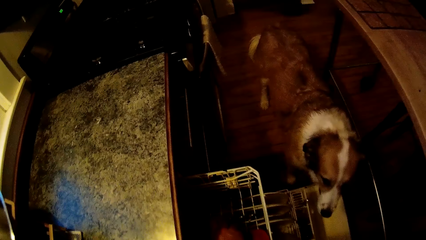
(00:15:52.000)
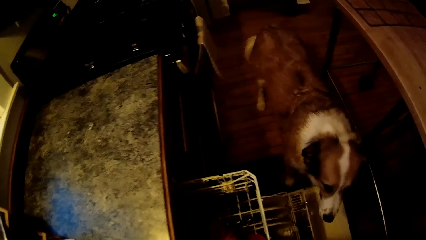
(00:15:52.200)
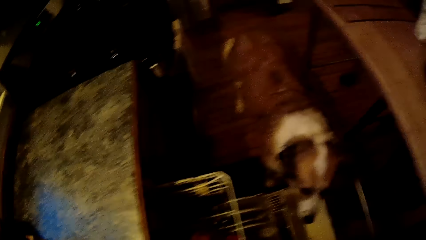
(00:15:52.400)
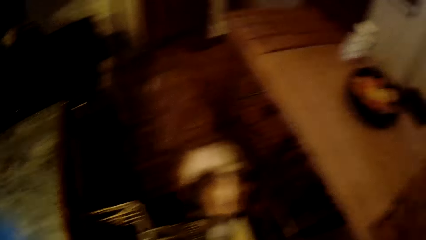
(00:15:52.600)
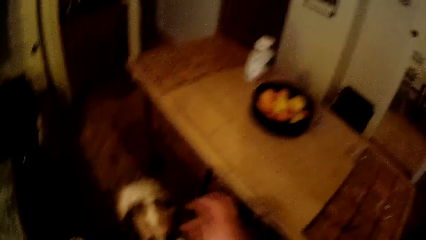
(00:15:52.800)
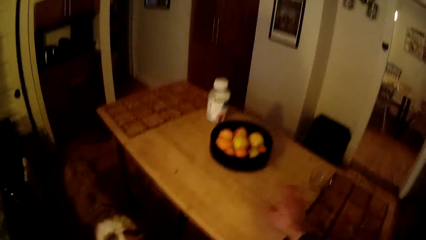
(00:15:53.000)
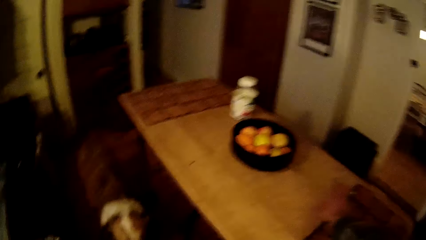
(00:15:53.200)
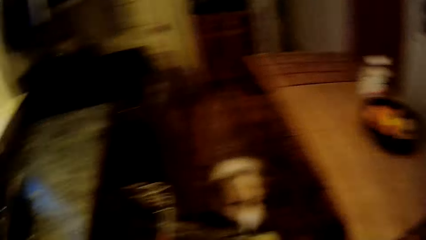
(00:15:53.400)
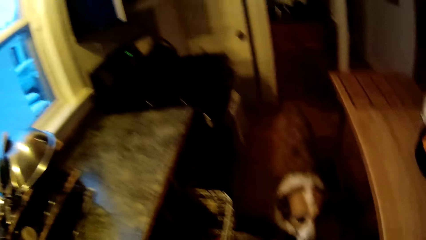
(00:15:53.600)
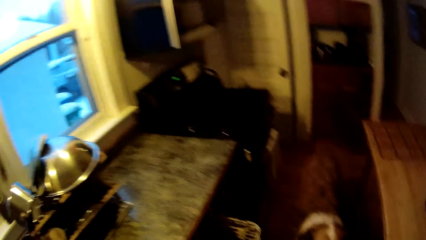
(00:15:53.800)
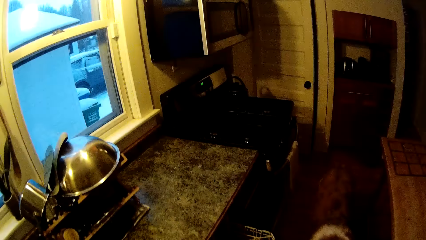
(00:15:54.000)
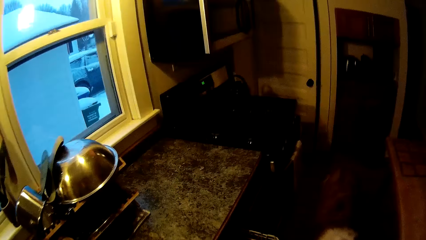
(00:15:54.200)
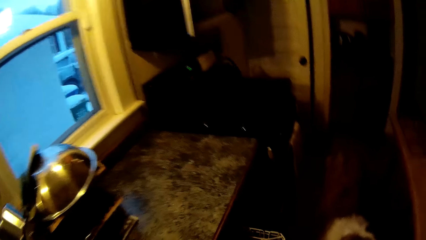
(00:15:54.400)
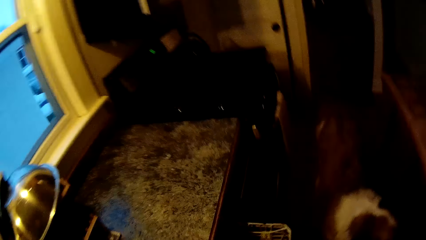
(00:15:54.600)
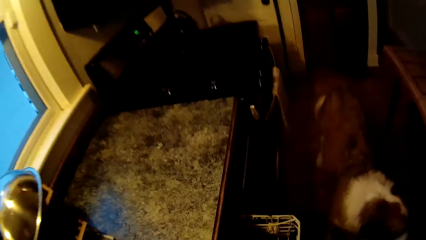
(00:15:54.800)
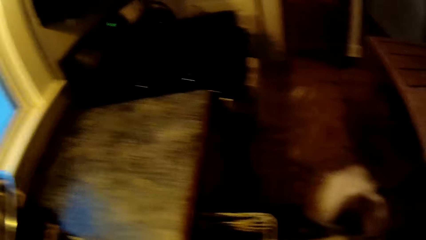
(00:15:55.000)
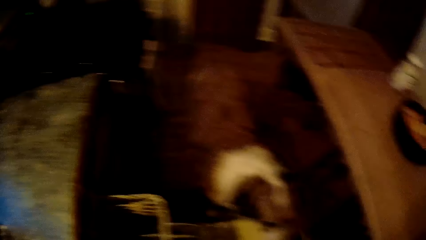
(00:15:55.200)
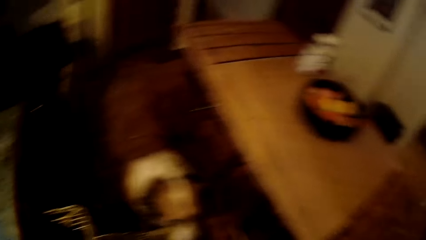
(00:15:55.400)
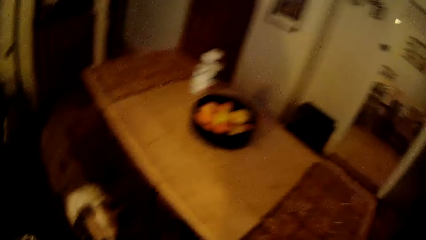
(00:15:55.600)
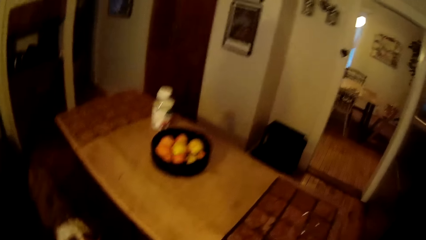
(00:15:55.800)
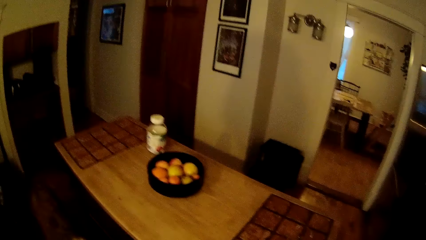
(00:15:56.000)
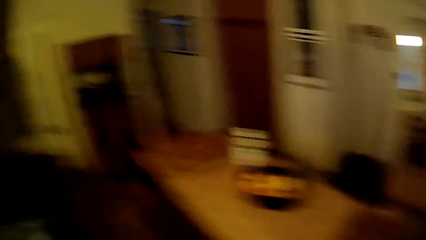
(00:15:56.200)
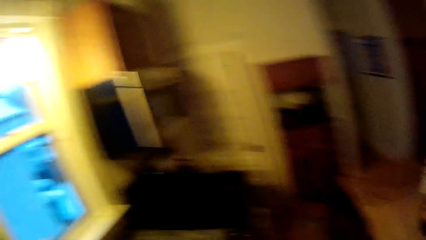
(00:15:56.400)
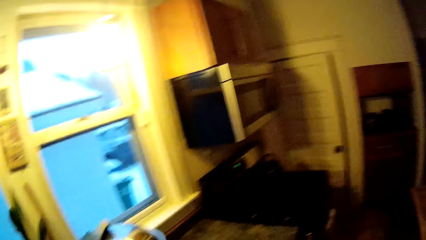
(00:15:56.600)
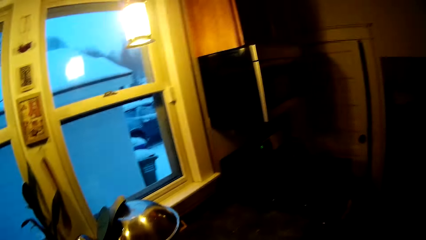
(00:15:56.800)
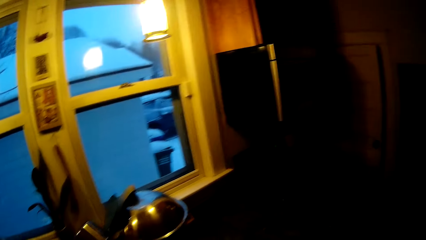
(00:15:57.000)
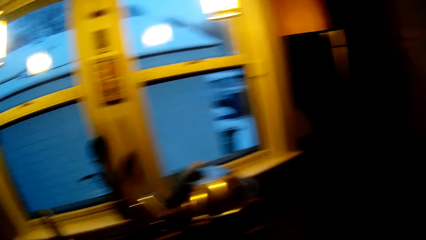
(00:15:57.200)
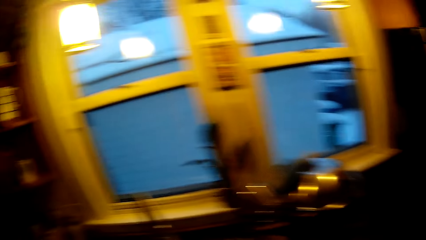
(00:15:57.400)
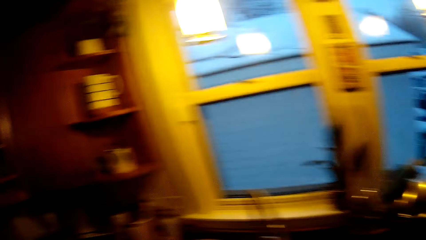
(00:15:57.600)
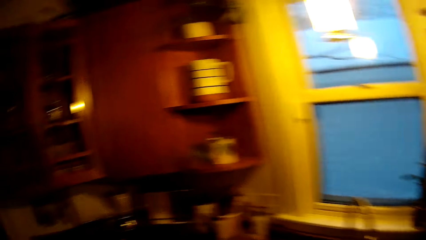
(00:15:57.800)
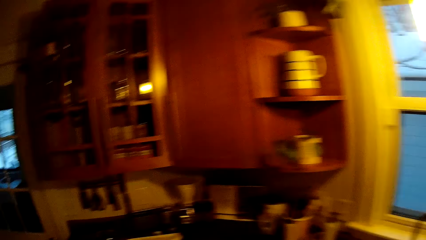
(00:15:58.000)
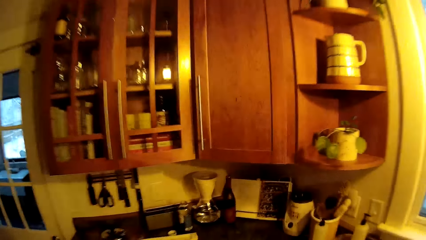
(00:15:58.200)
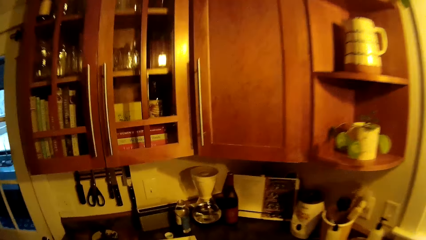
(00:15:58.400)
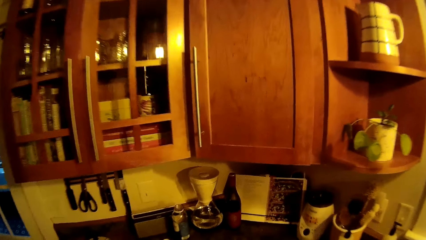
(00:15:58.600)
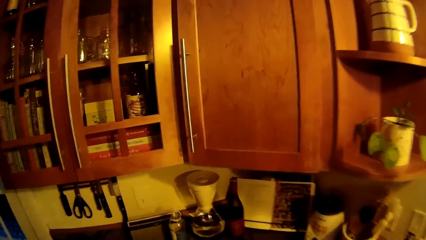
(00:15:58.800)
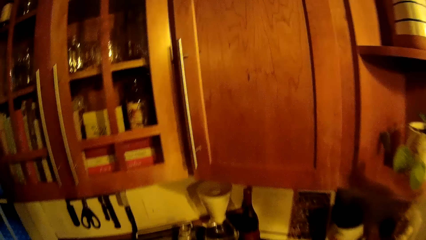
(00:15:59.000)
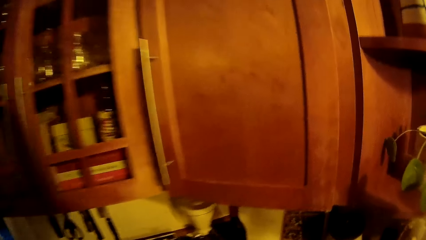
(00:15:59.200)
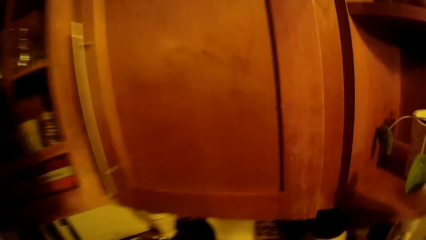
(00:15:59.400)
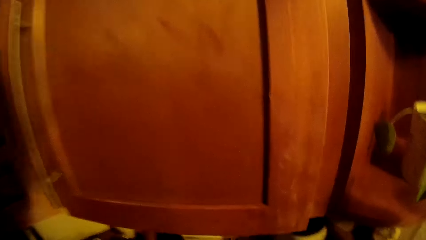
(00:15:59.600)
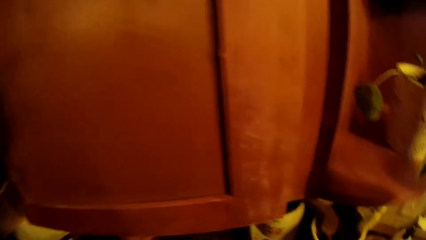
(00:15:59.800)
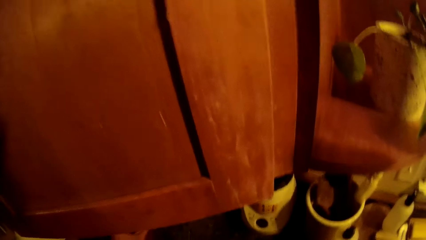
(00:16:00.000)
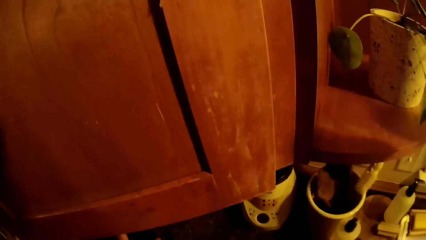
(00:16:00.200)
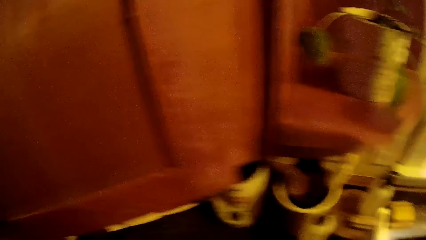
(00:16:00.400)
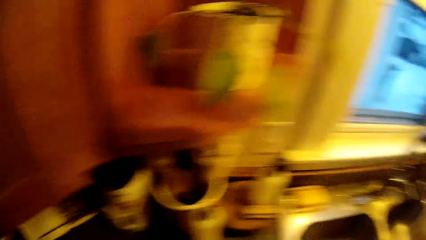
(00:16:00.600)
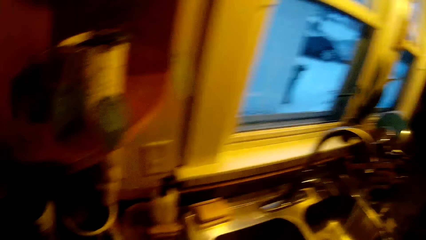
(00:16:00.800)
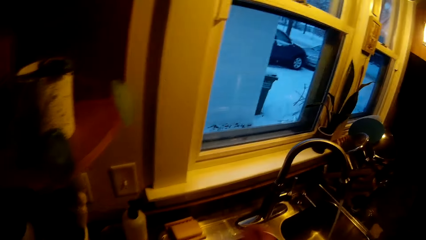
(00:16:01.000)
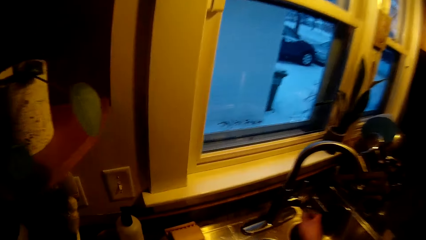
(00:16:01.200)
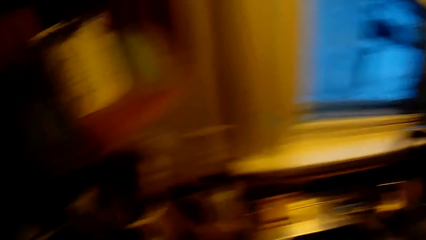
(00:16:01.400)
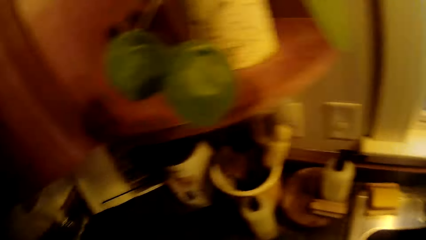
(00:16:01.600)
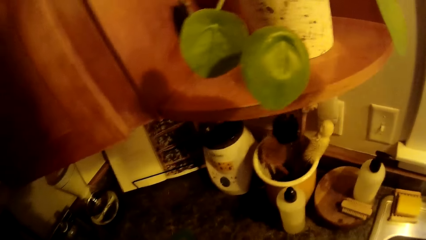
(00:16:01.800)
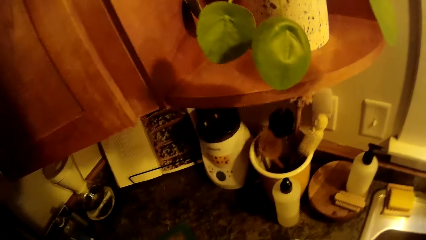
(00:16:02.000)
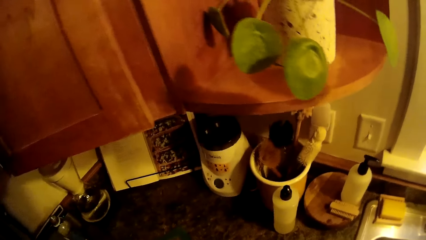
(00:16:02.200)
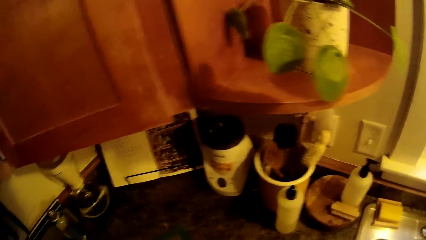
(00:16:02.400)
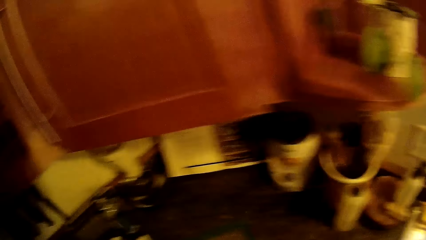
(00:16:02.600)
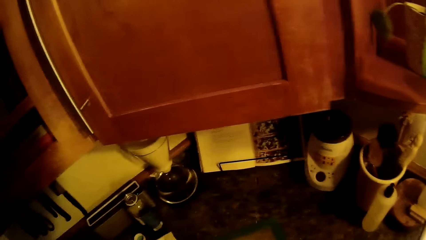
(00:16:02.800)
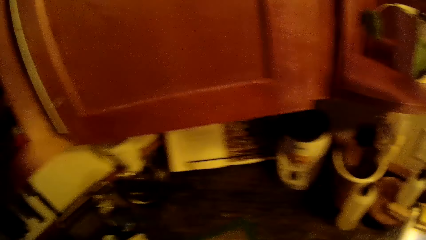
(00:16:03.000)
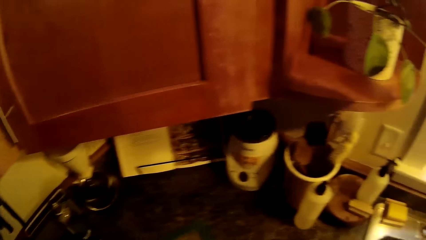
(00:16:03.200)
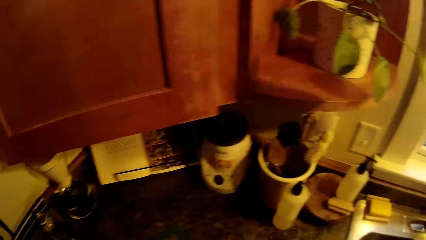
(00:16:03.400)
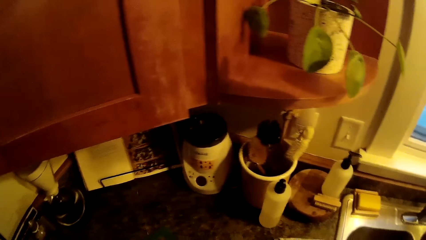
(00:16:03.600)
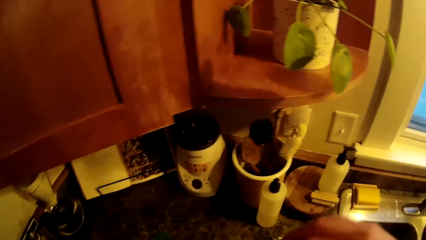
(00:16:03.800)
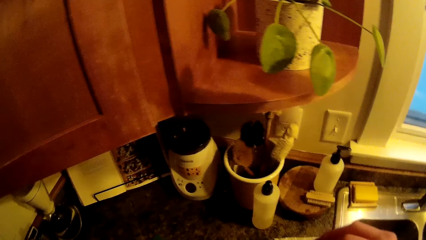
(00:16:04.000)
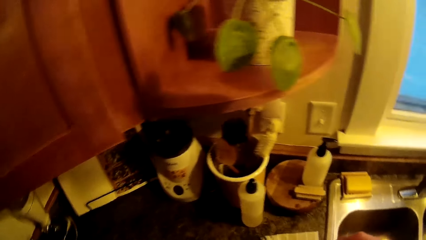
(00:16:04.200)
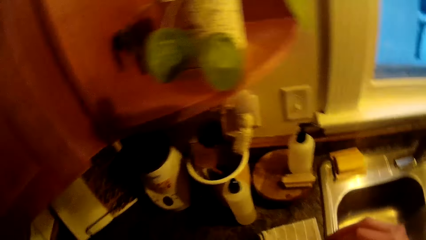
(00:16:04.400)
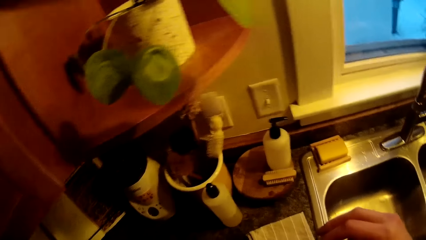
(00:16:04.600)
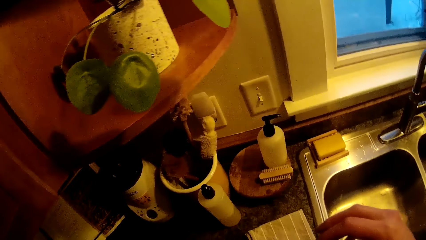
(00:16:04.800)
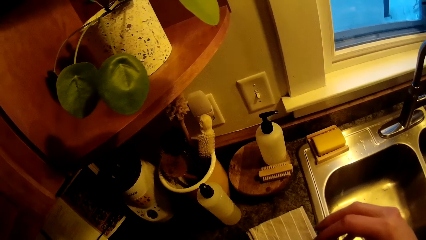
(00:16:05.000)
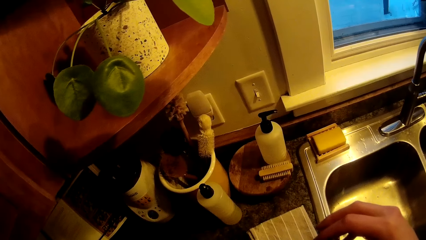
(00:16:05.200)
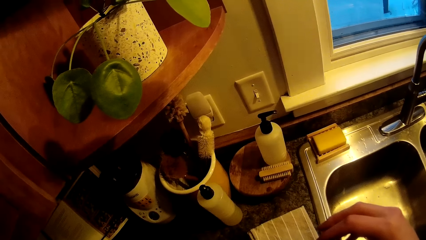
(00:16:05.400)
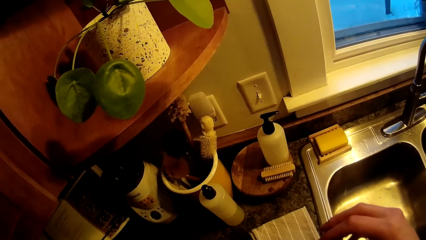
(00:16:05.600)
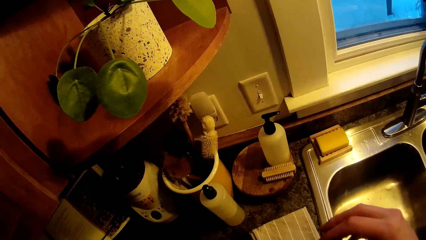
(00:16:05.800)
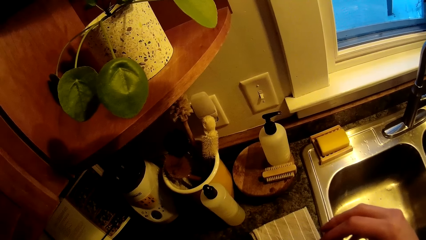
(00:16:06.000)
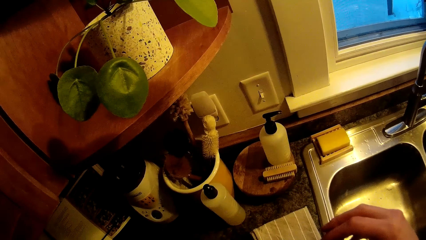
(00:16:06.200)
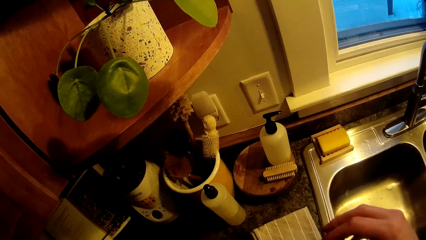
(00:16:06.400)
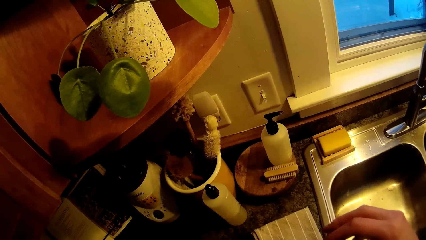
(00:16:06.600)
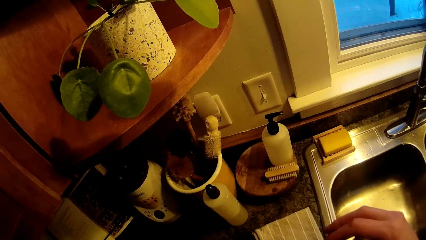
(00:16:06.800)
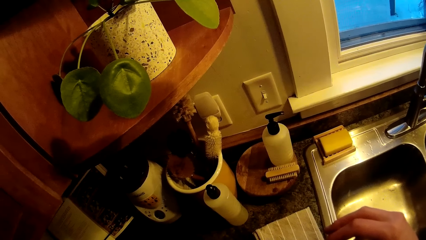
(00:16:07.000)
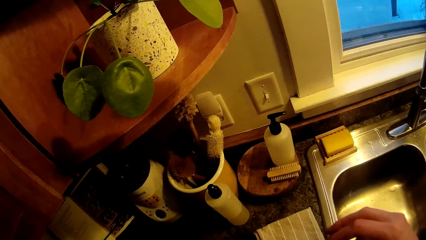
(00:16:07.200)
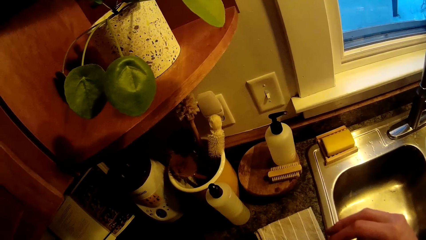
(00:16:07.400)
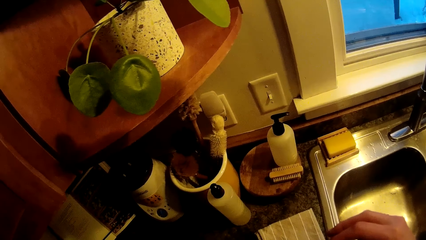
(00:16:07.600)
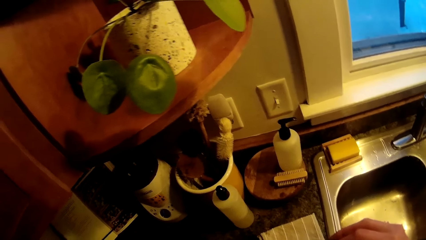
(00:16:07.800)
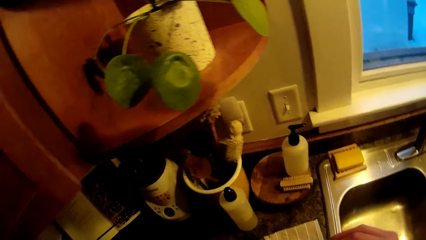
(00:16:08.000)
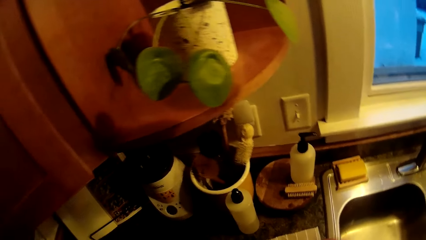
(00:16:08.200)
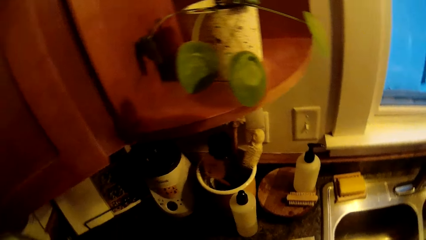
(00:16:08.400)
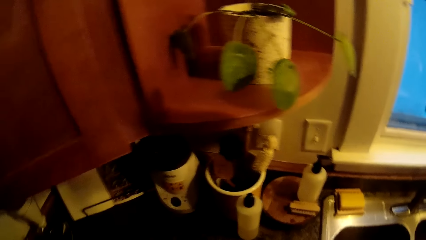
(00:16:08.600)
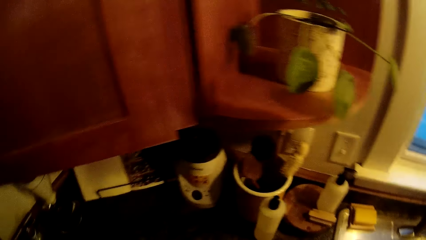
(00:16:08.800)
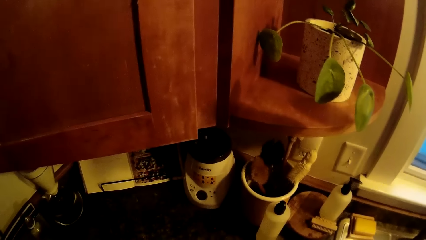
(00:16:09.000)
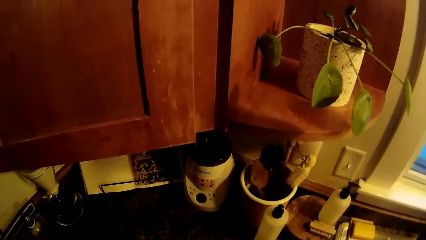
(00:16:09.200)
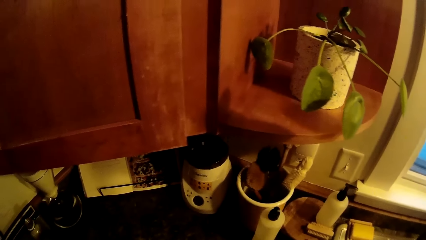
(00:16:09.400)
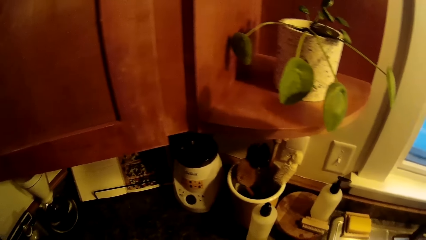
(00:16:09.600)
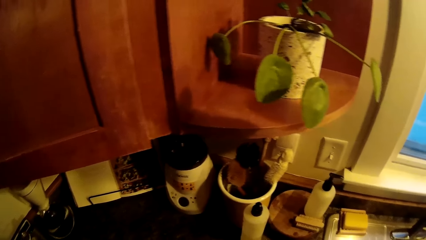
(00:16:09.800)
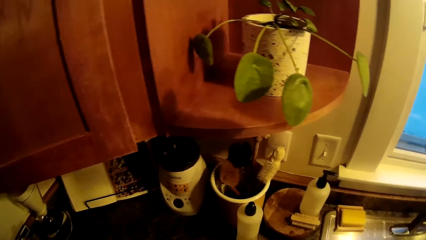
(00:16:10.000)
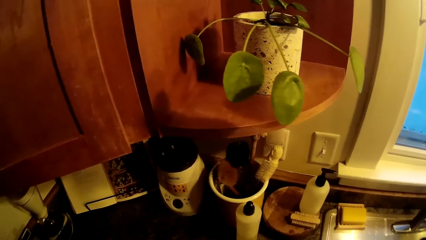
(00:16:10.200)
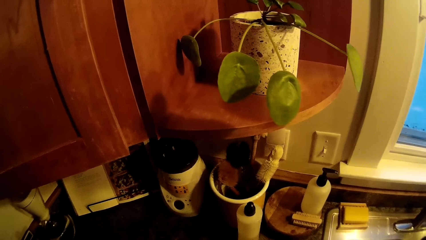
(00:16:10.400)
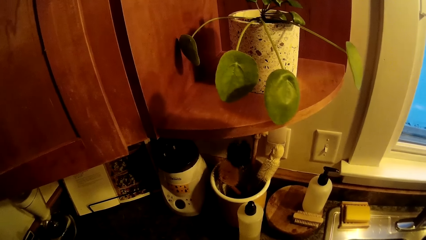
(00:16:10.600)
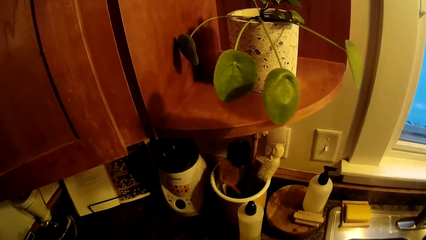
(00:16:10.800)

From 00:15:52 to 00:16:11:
The camera wearer picks a cup from the rack of a dishwasher with his left hand. He walks and looks around. He picks a bottle from a kitchen countertop with his left hand. He looks around.
